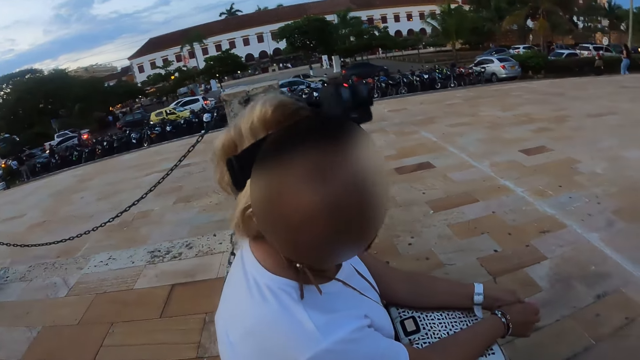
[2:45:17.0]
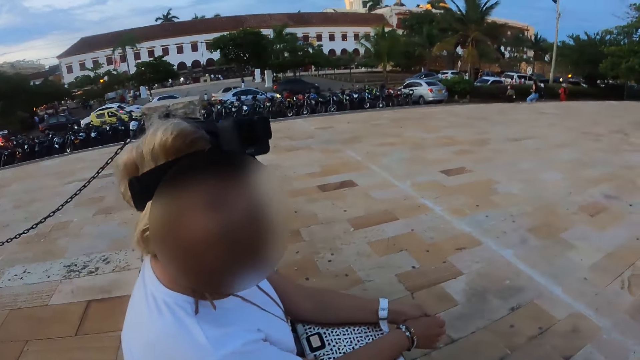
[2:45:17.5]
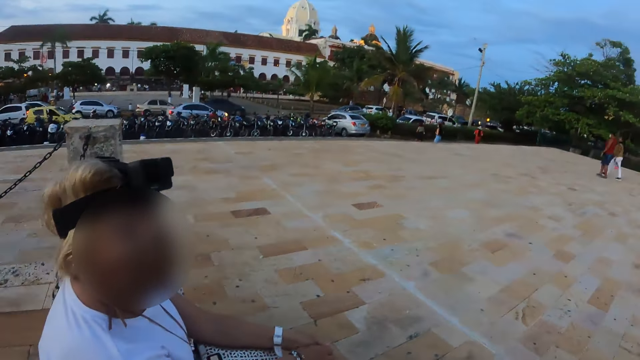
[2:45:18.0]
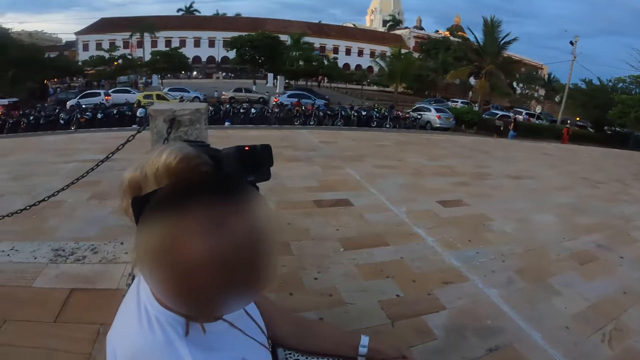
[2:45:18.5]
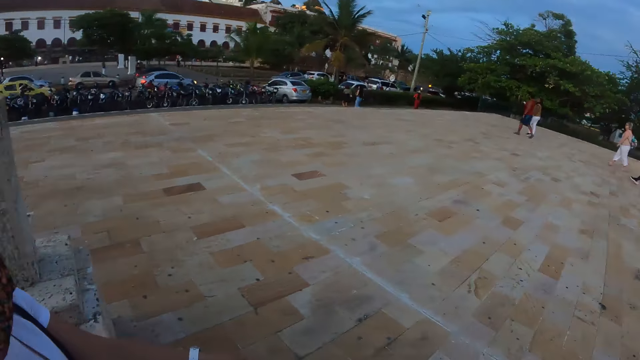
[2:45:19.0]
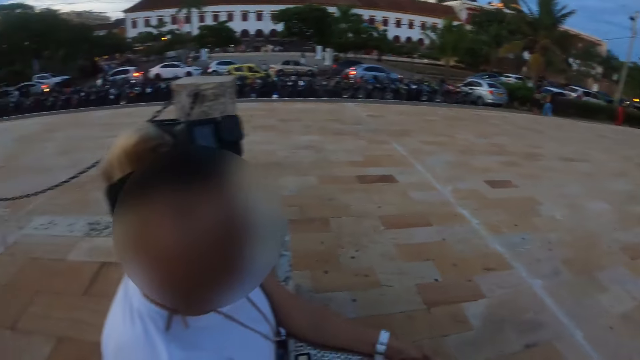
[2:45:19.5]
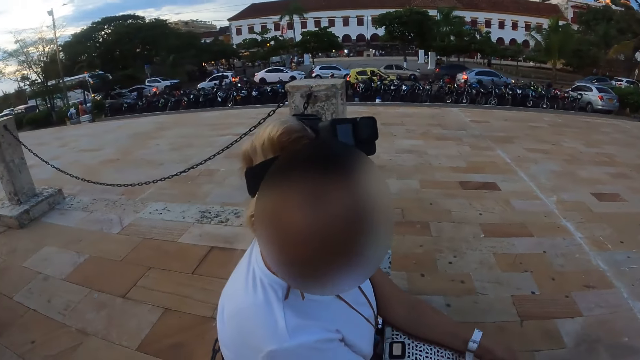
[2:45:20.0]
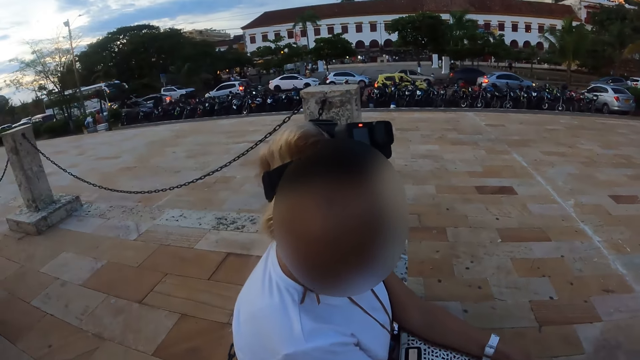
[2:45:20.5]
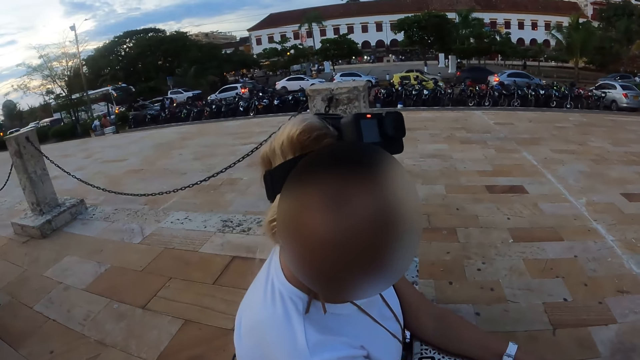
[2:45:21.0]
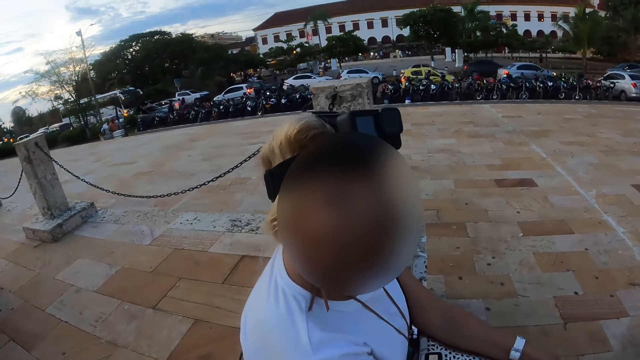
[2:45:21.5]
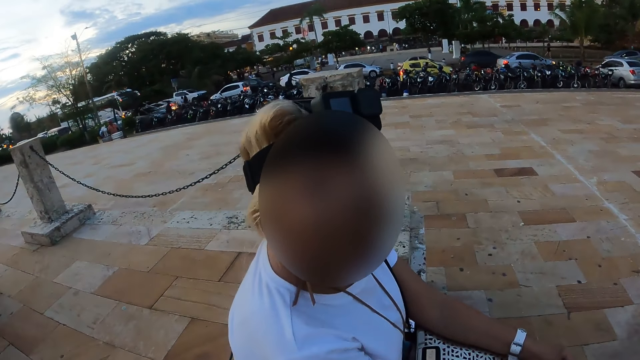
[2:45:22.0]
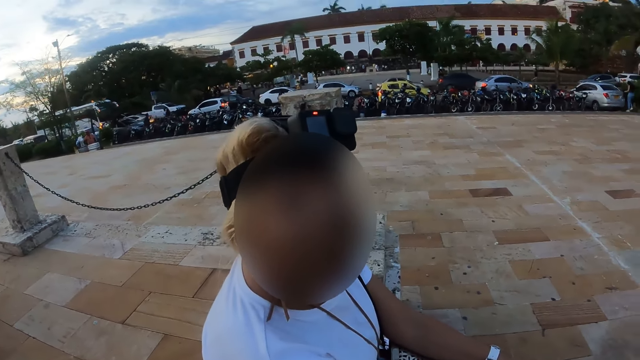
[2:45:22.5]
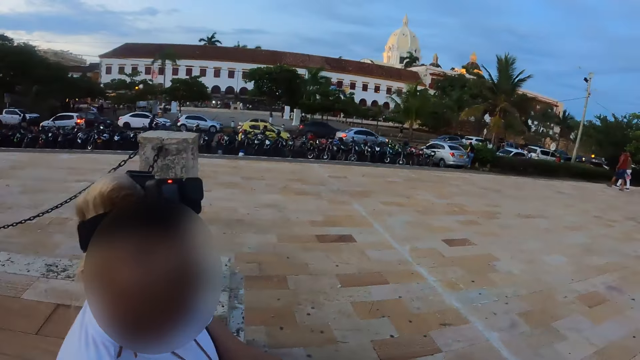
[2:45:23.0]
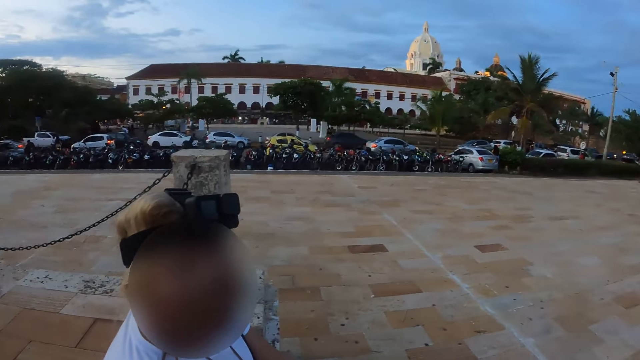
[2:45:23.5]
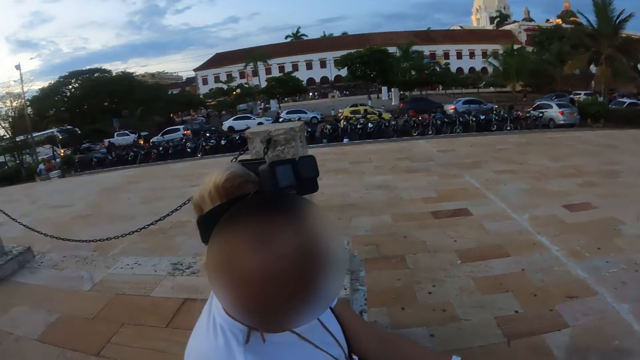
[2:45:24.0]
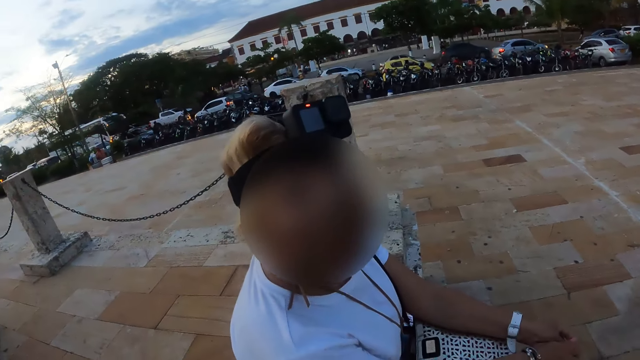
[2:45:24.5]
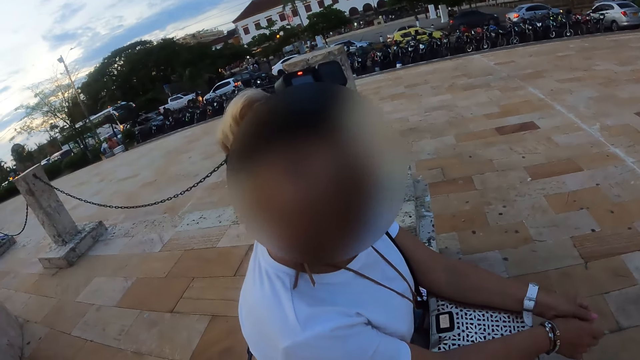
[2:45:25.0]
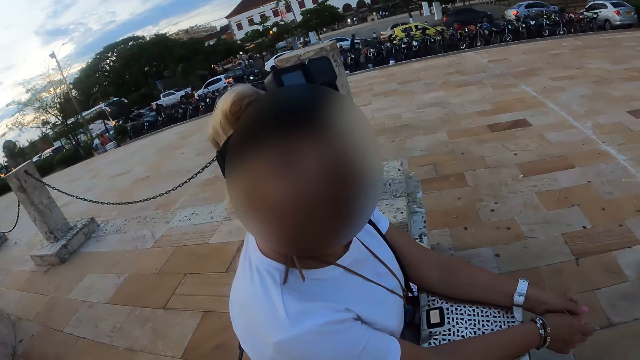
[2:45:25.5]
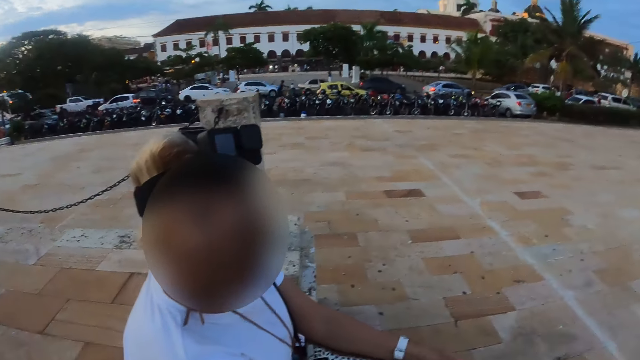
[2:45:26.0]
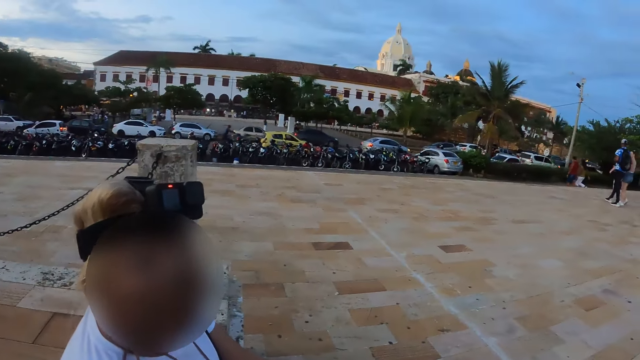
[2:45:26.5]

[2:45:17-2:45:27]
The camera wearer looks around.

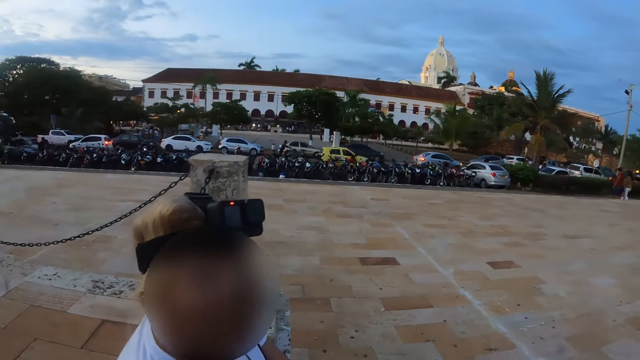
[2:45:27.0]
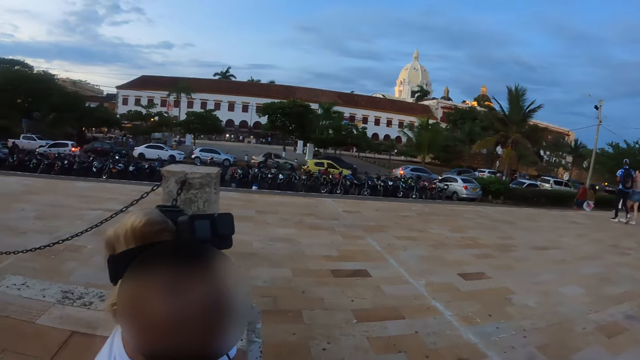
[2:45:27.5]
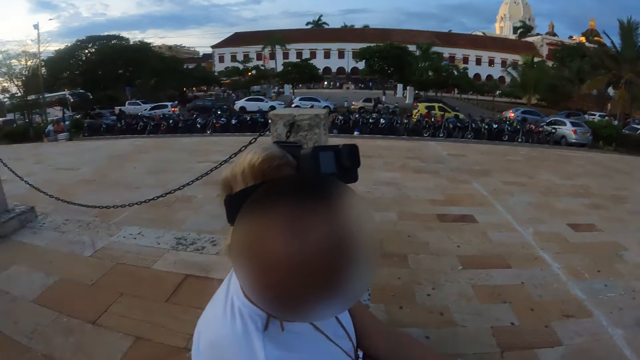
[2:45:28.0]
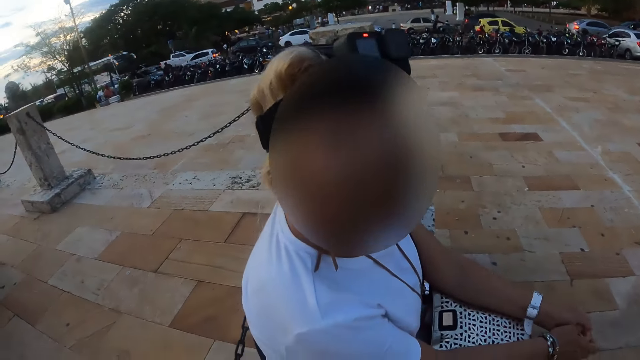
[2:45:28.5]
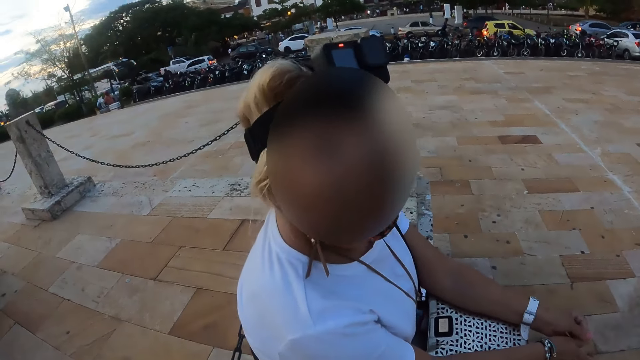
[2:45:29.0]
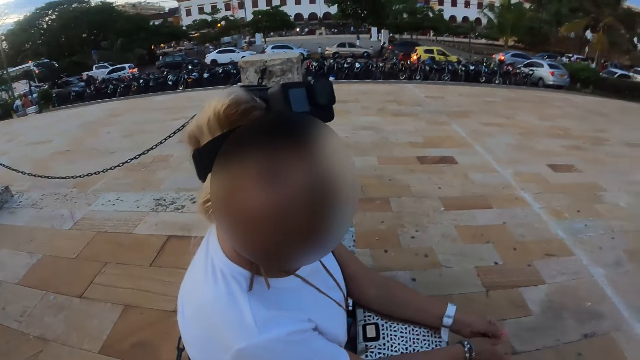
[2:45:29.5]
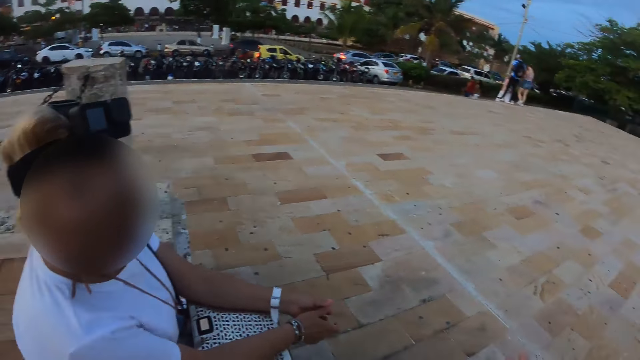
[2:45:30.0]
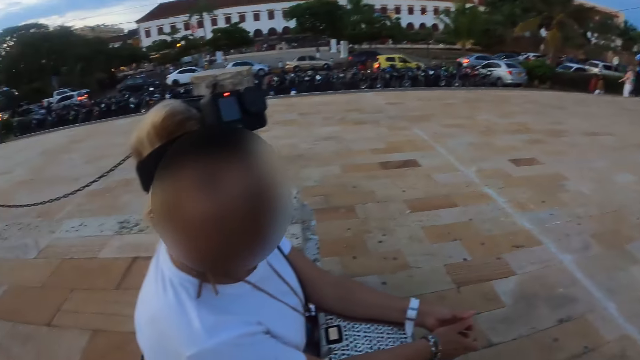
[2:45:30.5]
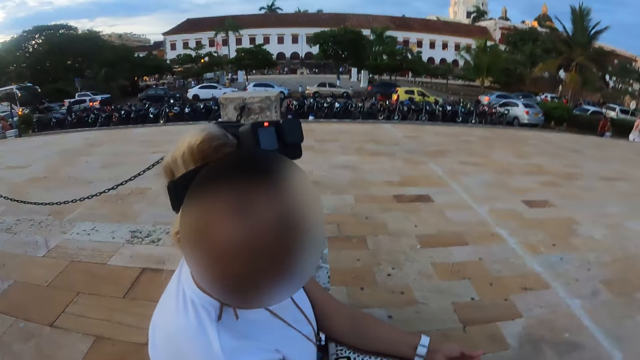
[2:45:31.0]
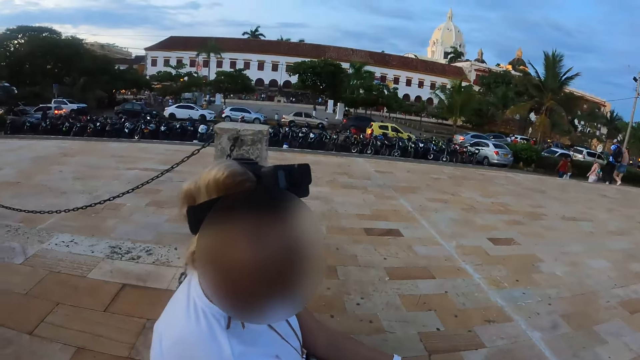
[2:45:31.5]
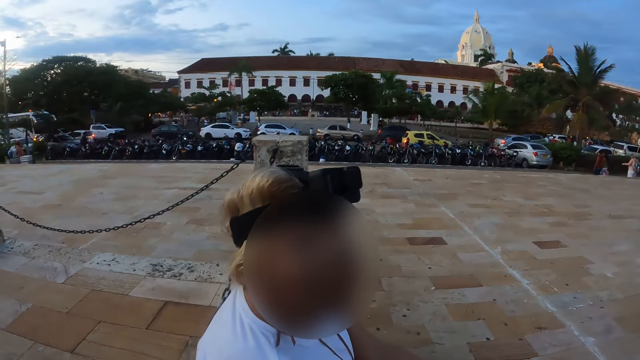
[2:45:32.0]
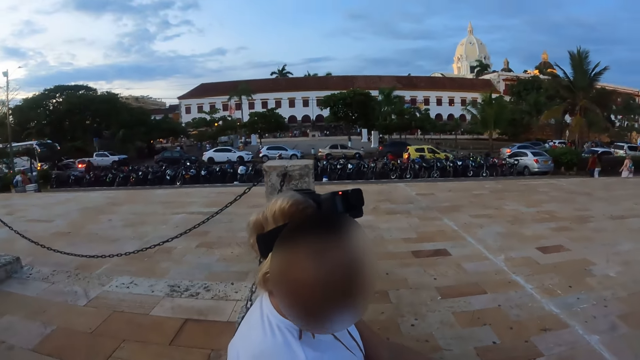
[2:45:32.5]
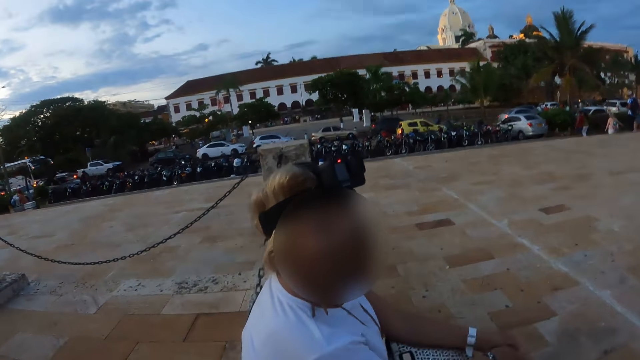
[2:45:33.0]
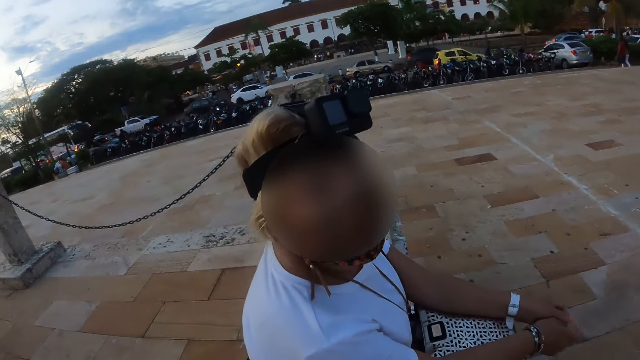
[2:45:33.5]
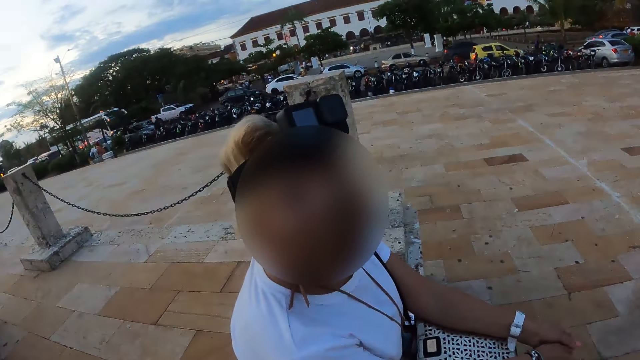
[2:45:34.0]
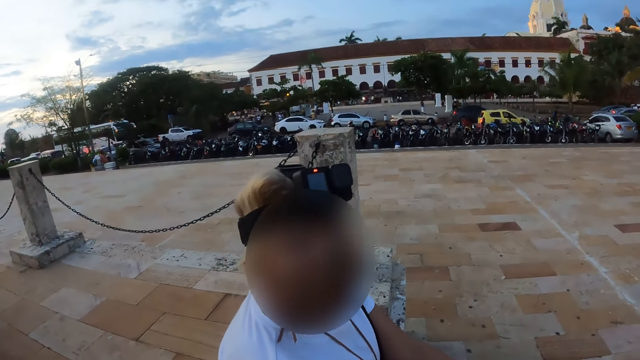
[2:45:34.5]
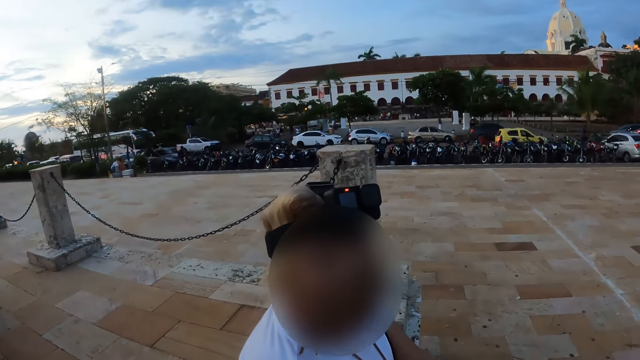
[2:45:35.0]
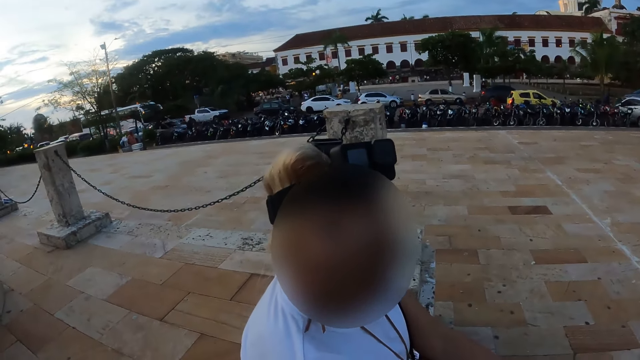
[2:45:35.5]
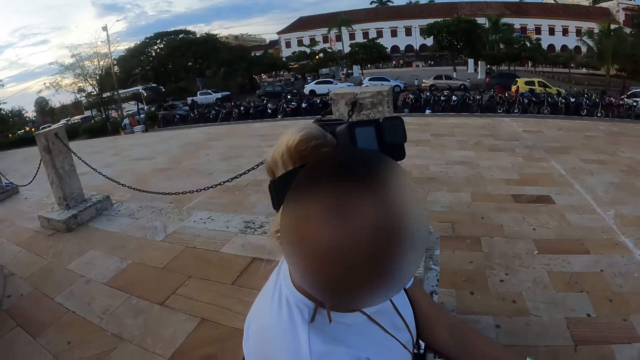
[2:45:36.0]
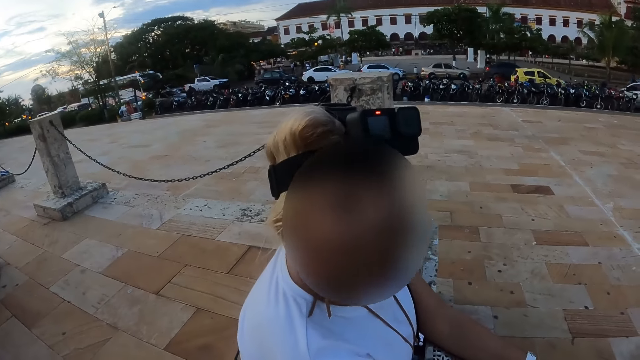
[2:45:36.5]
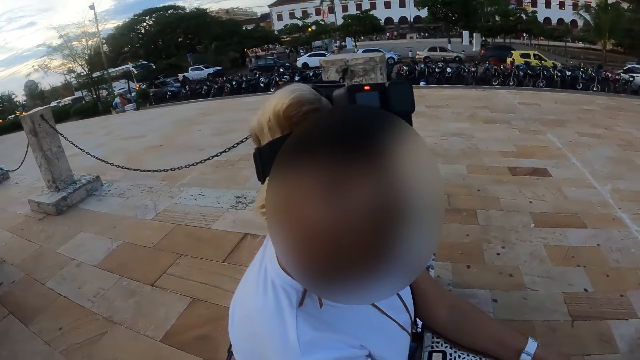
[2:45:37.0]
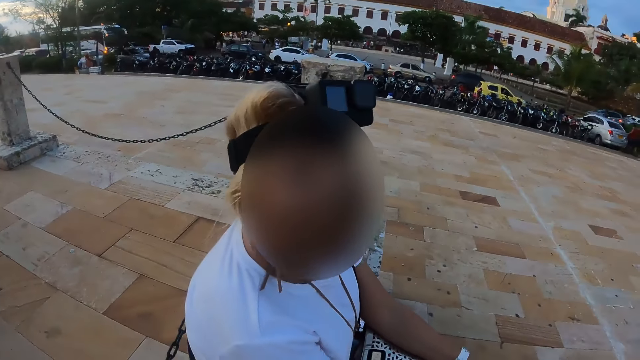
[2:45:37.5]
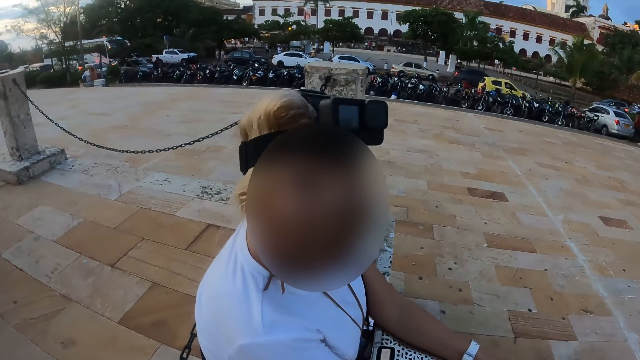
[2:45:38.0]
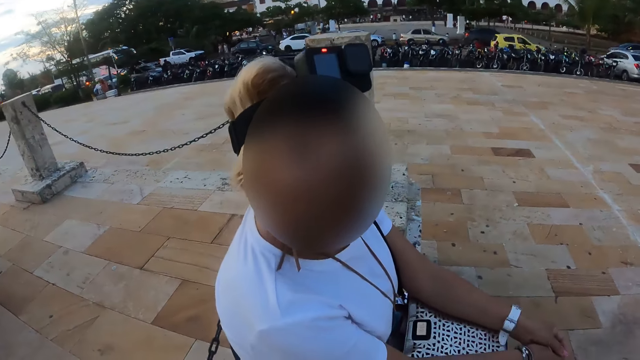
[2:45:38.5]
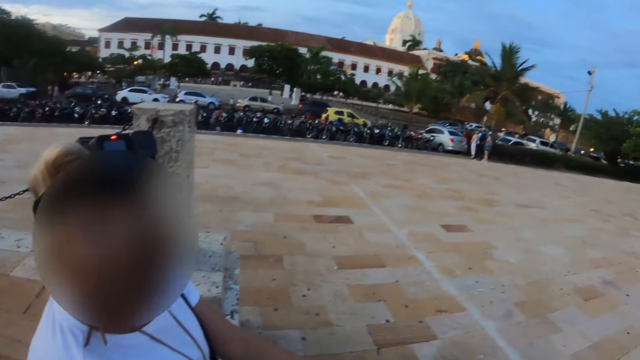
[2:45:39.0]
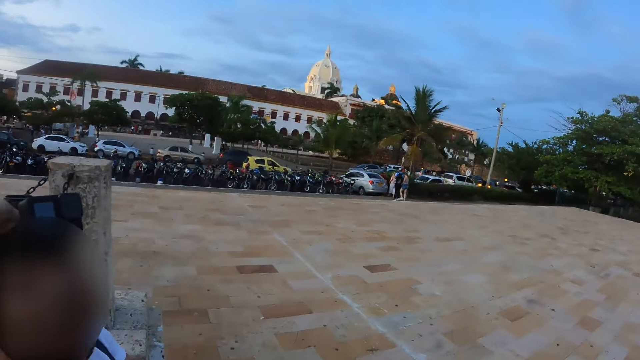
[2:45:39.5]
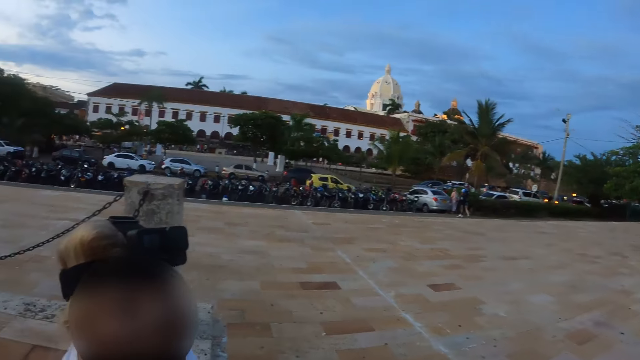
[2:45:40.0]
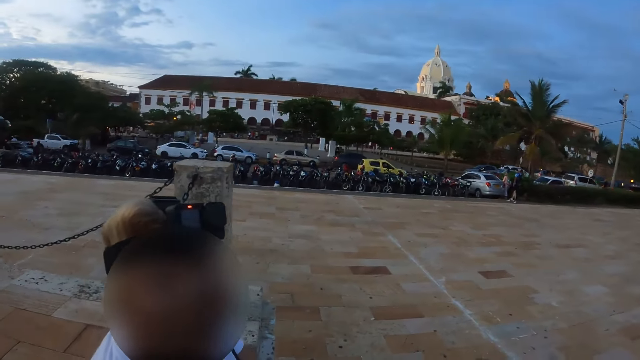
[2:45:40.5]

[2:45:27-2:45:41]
A person shakes their head. The camera wearer looks around. The person shakes their head.
